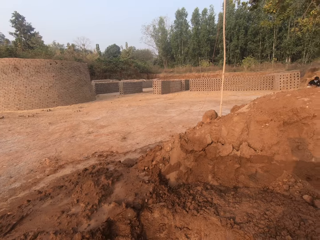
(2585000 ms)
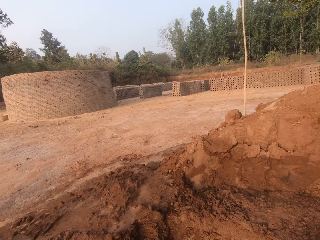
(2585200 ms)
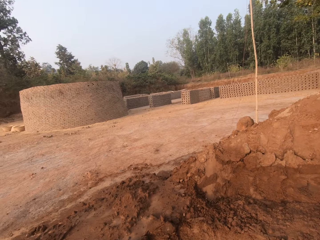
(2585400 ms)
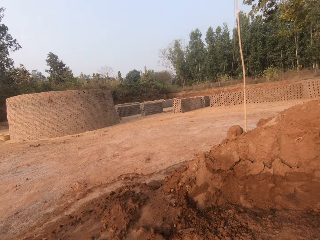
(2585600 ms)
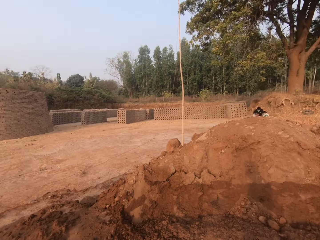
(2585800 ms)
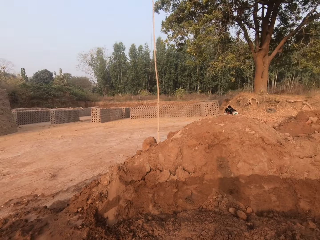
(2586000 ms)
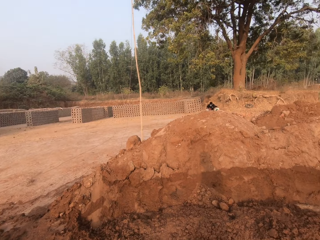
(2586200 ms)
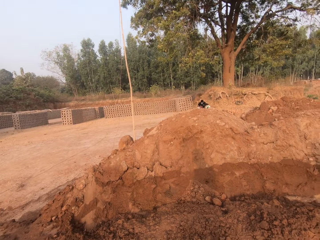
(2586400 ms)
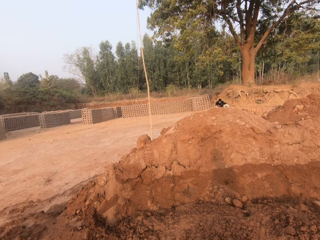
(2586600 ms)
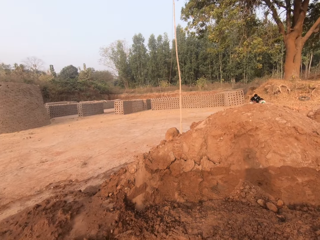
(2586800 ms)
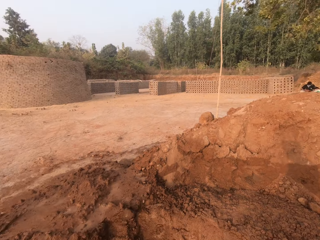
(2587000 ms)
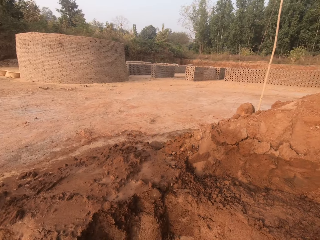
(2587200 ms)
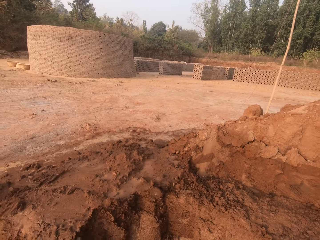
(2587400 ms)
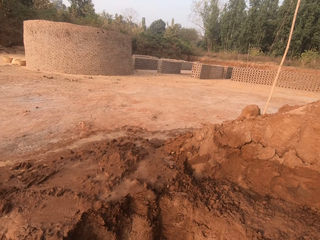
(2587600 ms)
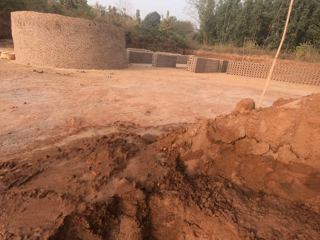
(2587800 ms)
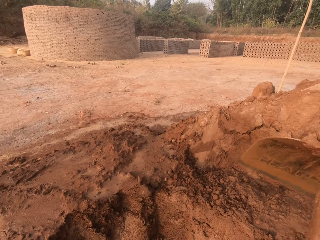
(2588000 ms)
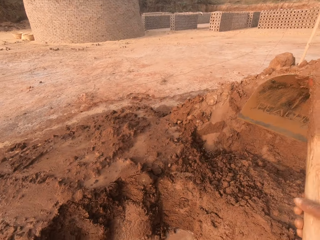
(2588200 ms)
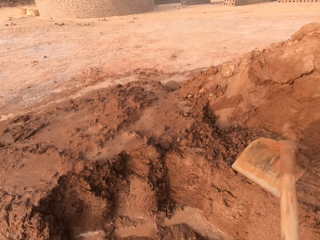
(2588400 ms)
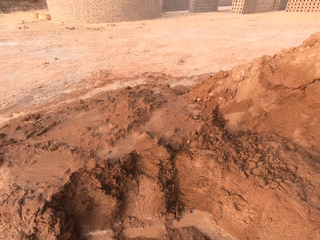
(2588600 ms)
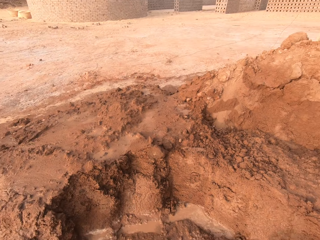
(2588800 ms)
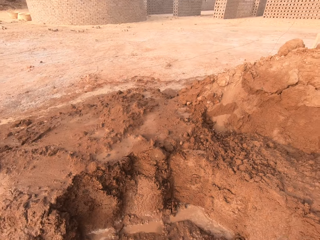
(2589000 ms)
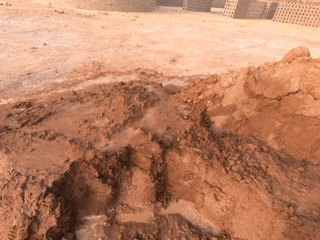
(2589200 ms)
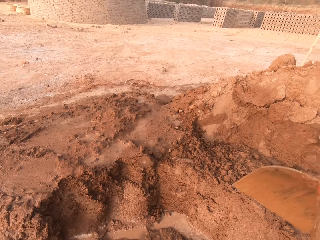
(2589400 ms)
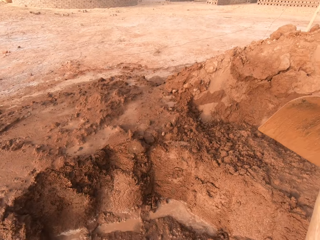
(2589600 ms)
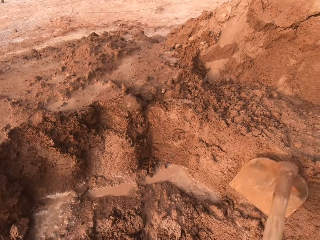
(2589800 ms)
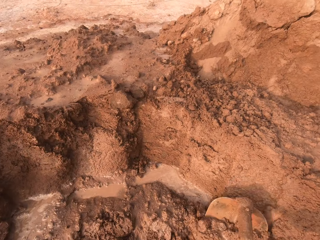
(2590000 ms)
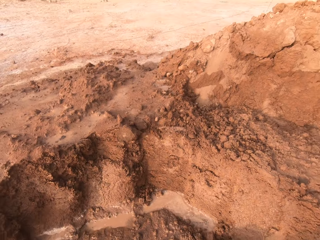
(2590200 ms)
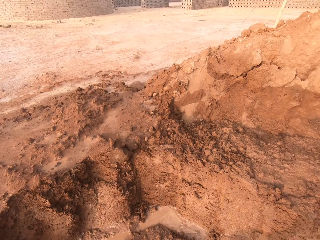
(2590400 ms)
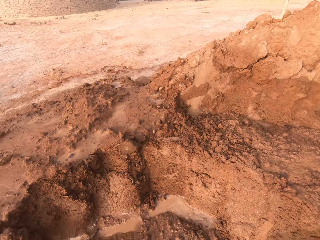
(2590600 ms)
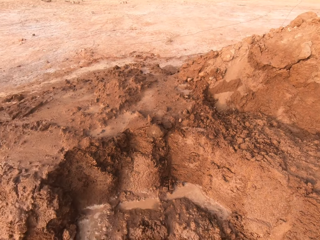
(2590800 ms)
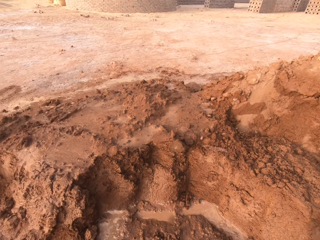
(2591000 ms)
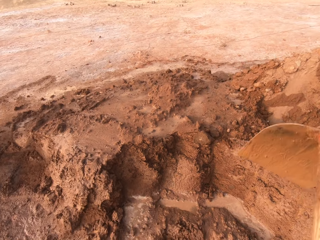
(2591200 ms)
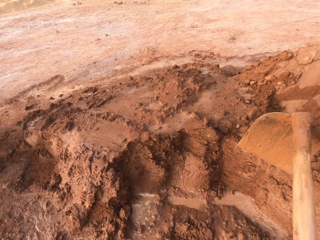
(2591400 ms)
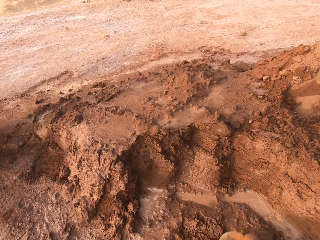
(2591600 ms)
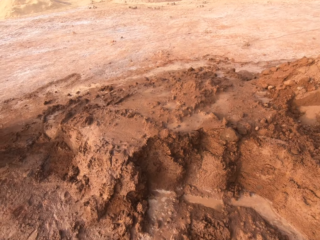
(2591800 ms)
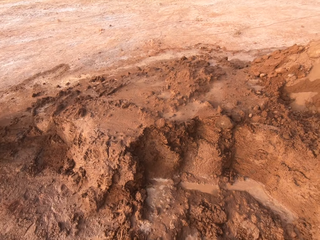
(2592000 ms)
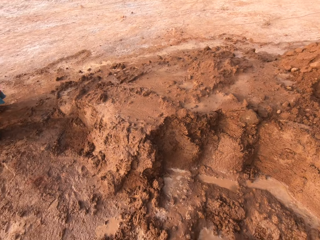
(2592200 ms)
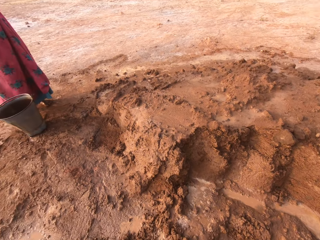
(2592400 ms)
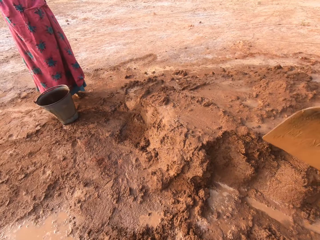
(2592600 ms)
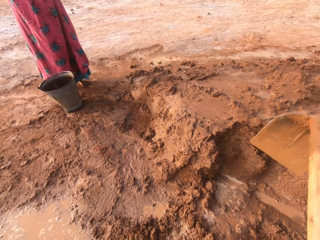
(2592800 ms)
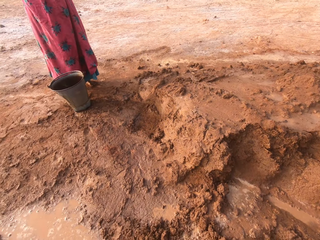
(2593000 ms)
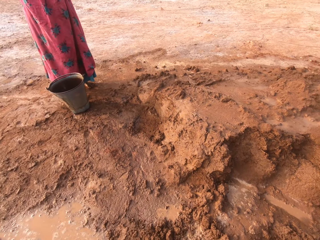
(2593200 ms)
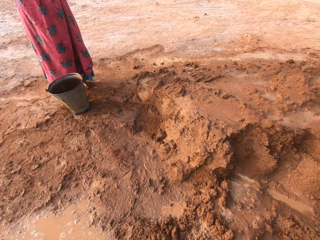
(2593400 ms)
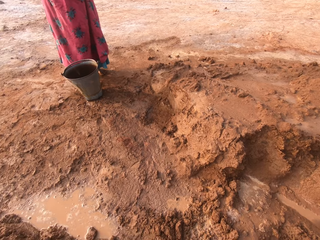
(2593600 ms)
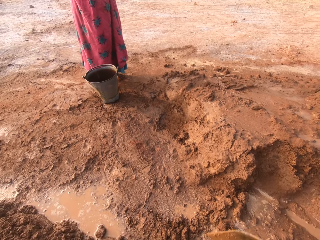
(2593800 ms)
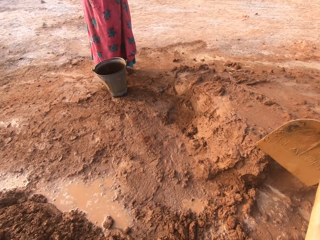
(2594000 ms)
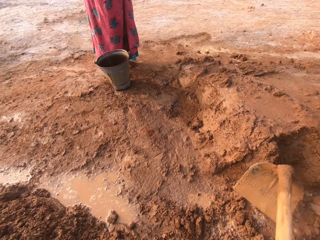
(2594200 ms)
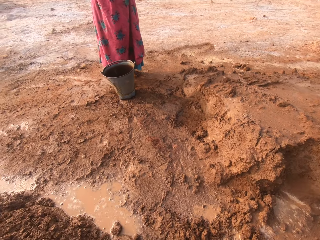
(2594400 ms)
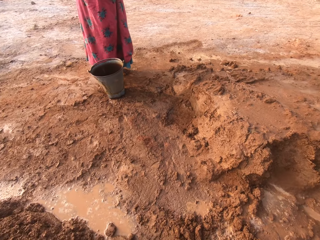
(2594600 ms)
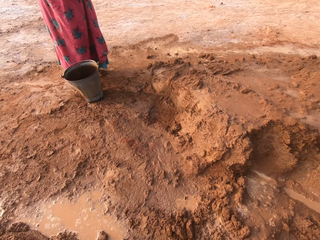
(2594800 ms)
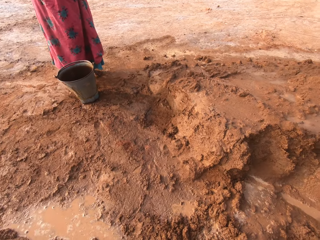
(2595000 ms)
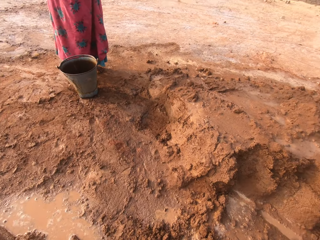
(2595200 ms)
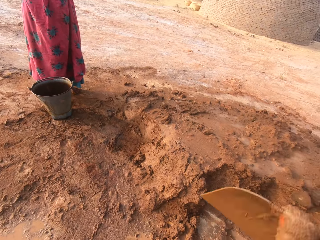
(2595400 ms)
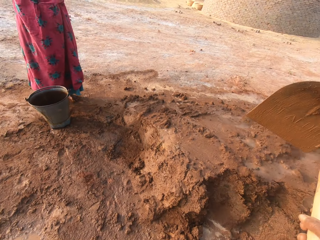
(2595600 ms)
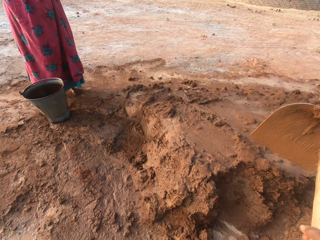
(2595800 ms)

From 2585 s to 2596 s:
The camera wearer gathers sand from the heap of sand on the ground with the hoe in his right hand.

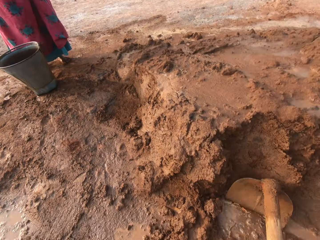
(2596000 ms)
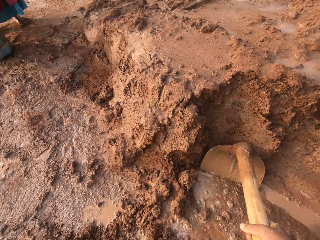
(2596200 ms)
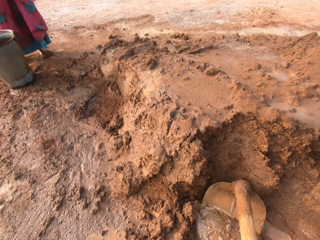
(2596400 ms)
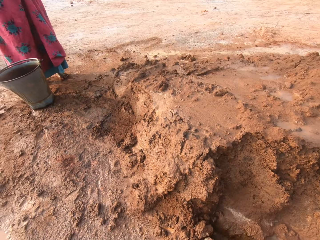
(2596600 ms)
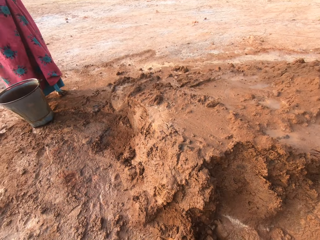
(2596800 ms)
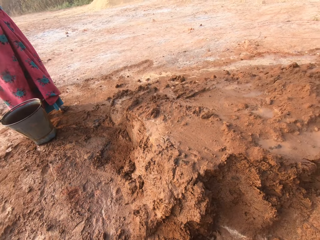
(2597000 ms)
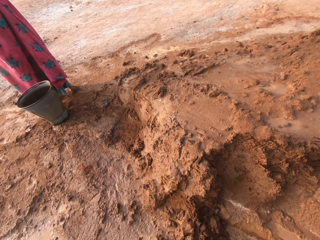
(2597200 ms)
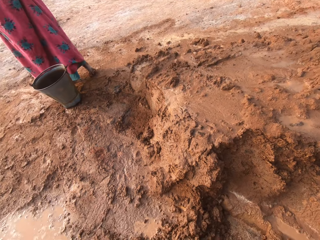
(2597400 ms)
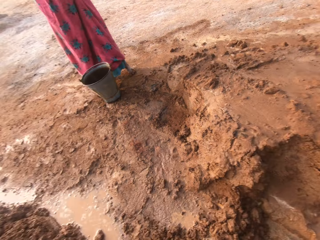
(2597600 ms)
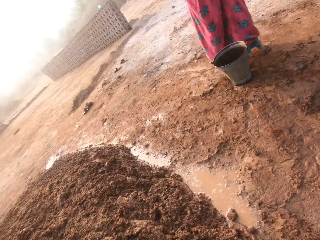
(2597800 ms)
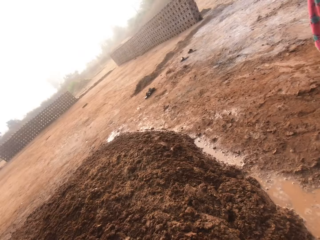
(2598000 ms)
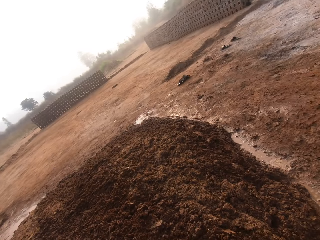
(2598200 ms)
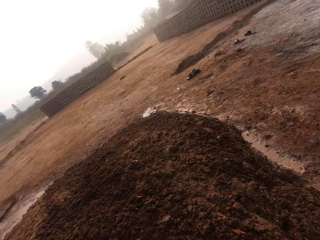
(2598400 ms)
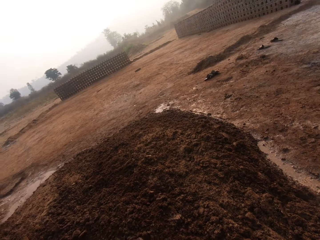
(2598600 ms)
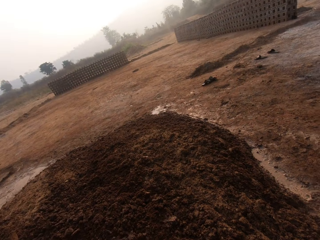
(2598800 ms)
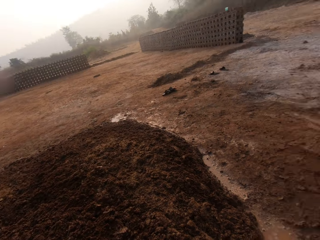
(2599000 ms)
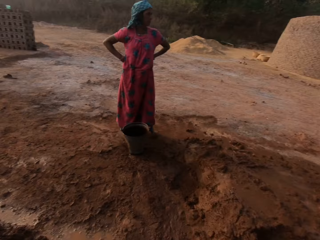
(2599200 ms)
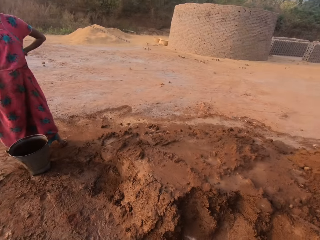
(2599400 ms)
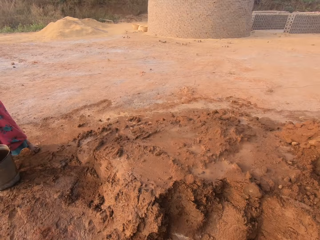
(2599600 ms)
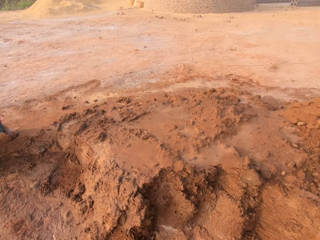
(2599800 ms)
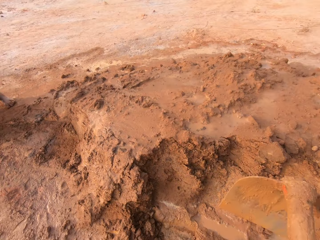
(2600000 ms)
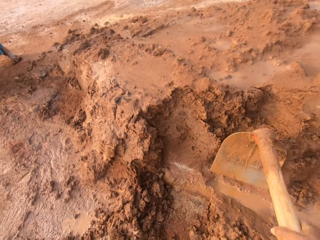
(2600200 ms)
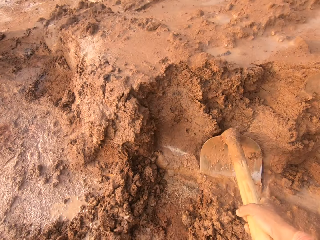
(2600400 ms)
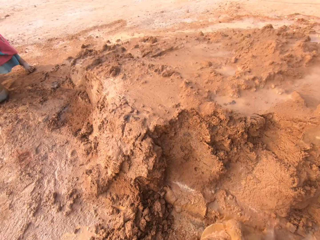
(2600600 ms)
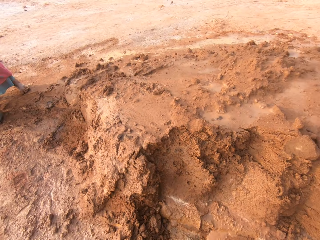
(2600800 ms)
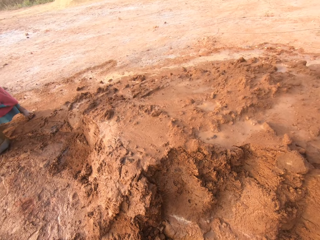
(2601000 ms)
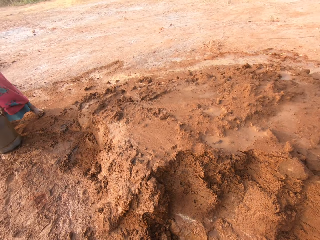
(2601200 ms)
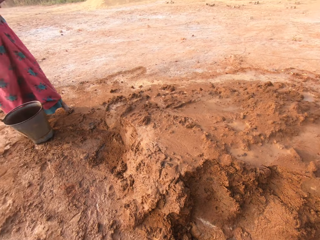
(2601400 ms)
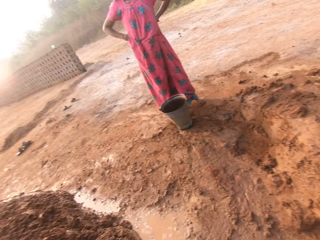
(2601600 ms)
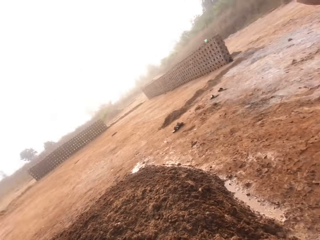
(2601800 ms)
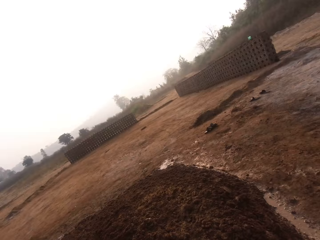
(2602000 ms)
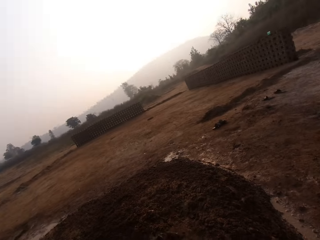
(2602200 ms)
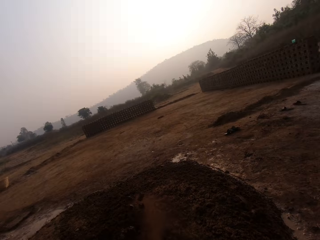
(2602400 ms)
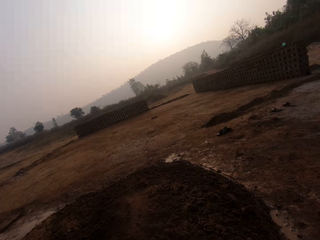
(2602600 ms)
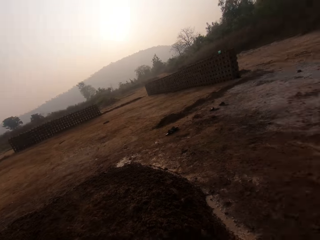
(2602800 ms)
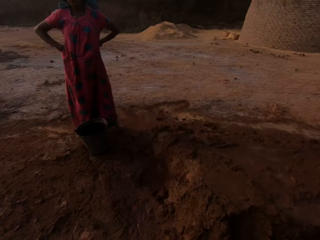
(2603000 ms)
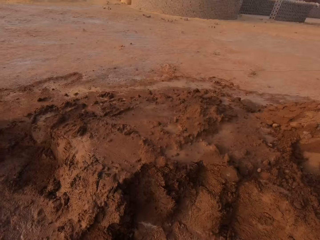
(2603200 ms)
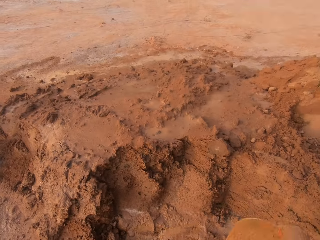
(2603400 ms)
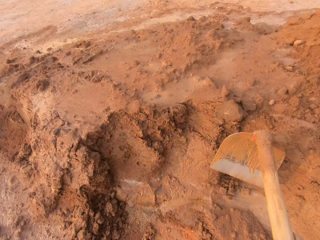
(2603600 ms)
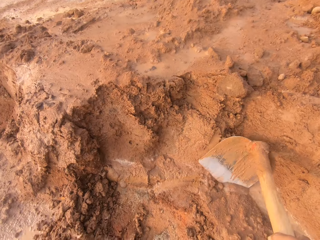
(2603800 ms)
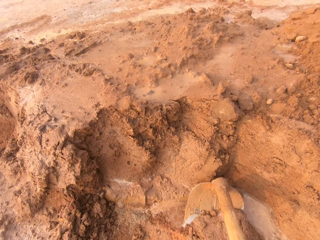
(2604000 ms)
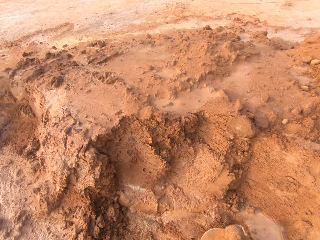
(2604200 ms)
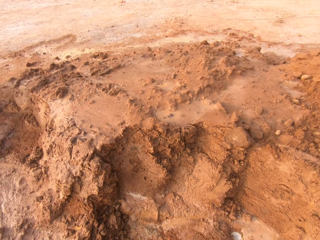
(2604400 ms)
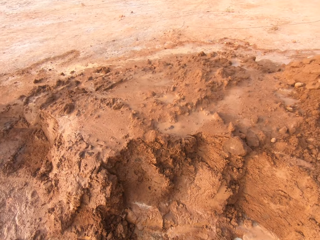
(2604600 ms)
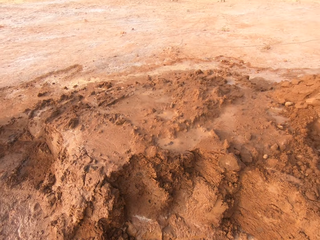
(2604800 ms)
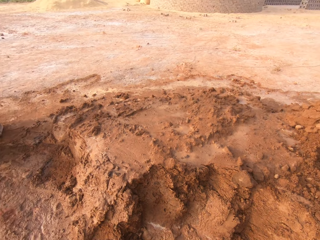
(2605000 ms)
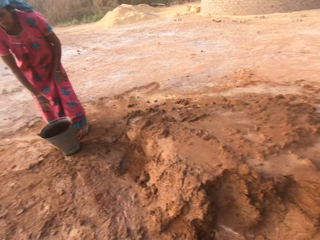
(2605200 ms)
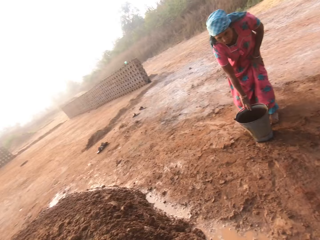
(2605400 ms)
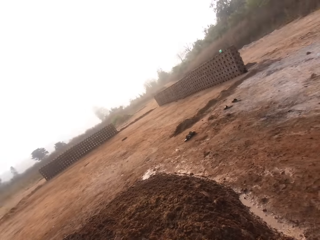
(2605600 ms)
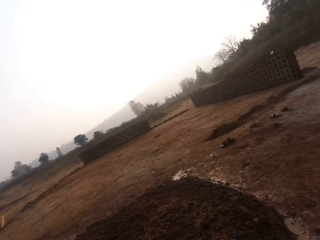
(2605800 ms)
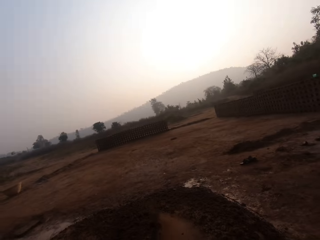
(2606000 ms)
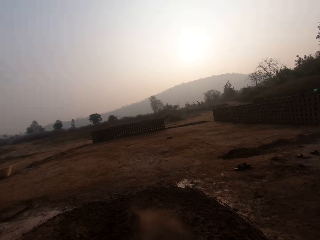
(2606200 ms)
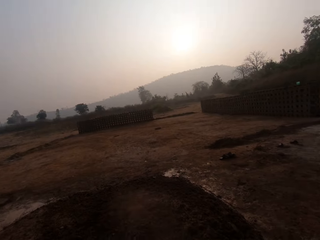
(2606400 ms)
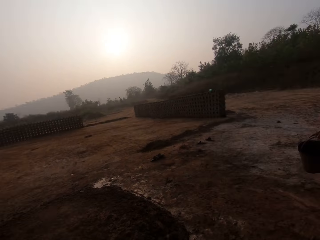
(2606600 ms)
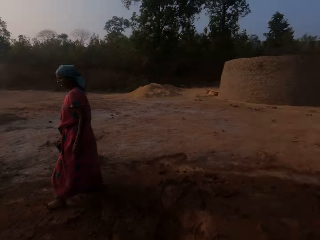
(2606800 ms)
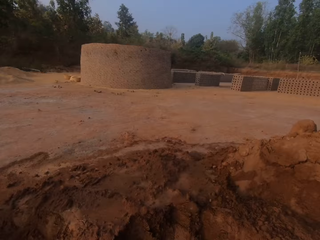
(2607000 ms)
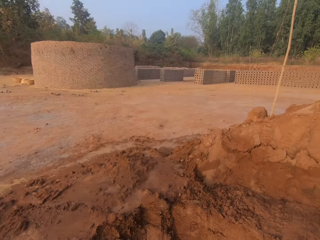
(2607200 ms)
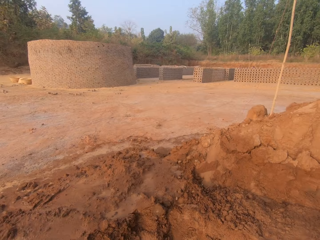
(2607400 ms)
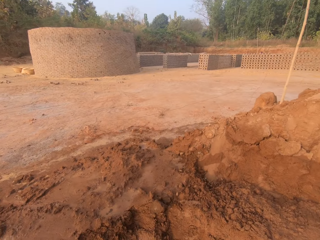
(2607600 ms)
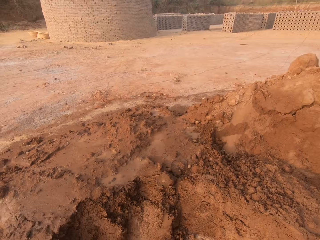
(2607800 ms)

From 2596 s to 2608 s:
The camera wearer pours the sand on the hoe on the ground with his right hand. He gathers sand from the heap of sand on the ground with the hoe in his right hand. He pours the sand on the hoe on the ground with his right hand. He gathers sand from the heap of sand on the ground with the hoe in his right hand. He pours the sand on the hoe on the ground with his right hand.
